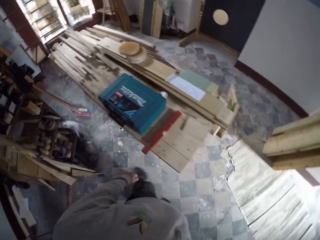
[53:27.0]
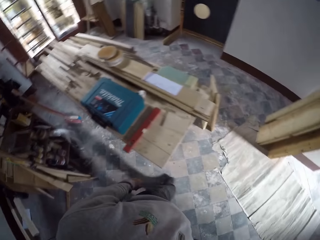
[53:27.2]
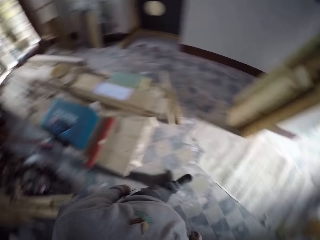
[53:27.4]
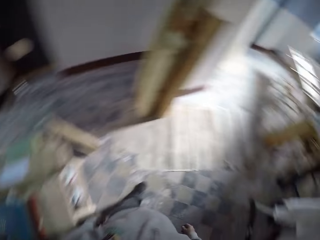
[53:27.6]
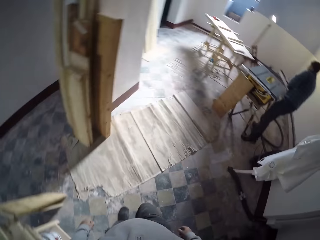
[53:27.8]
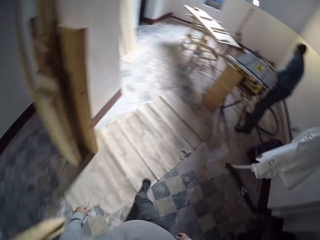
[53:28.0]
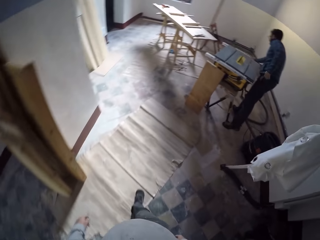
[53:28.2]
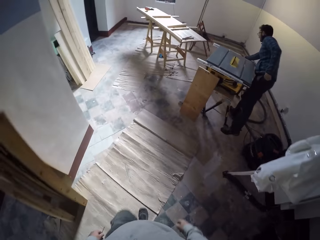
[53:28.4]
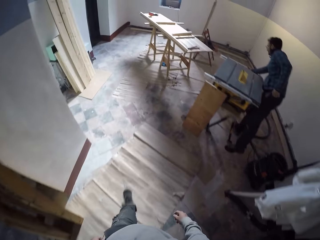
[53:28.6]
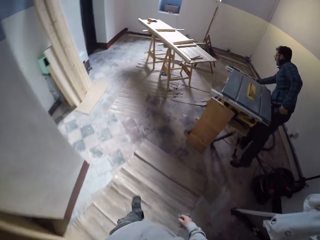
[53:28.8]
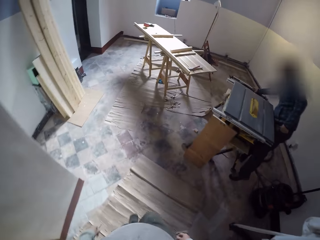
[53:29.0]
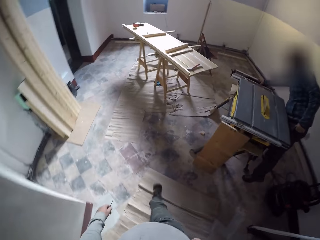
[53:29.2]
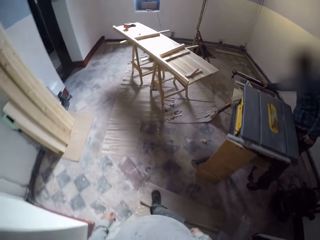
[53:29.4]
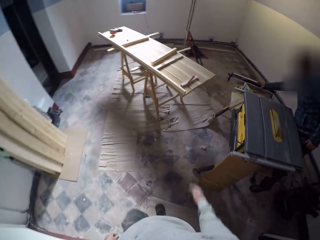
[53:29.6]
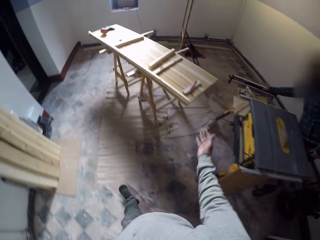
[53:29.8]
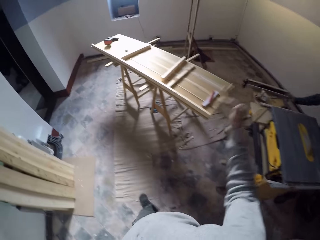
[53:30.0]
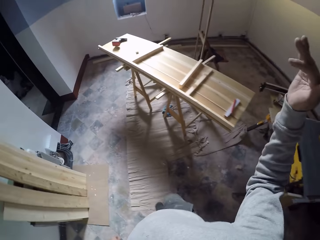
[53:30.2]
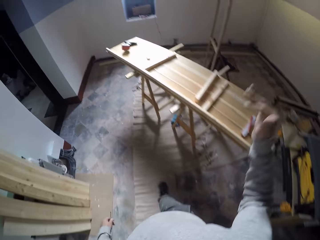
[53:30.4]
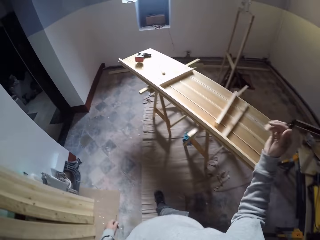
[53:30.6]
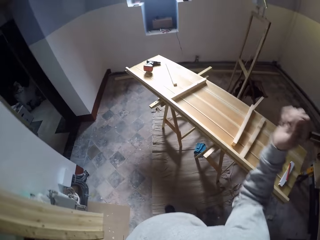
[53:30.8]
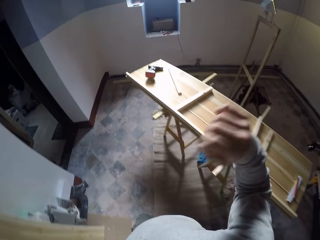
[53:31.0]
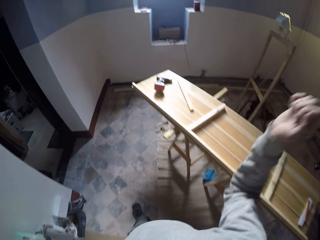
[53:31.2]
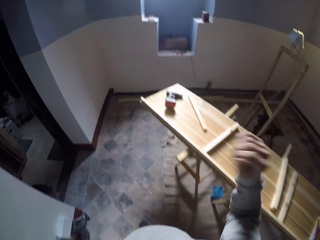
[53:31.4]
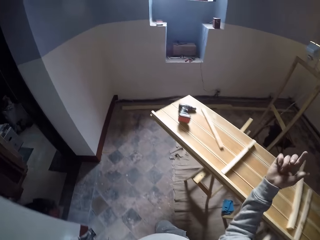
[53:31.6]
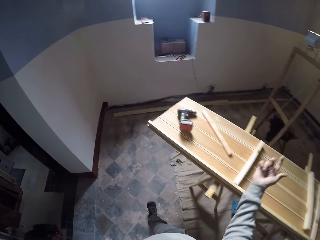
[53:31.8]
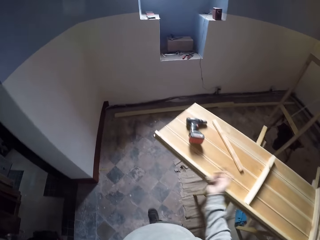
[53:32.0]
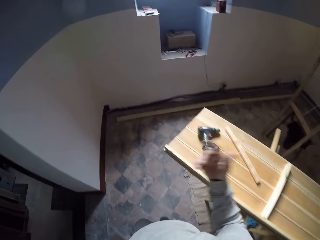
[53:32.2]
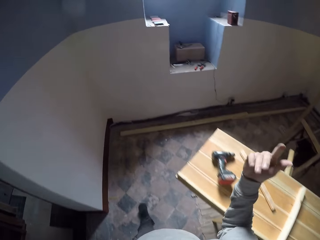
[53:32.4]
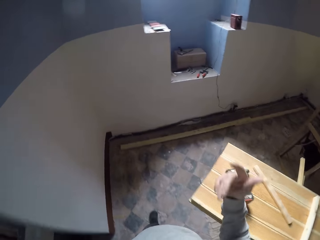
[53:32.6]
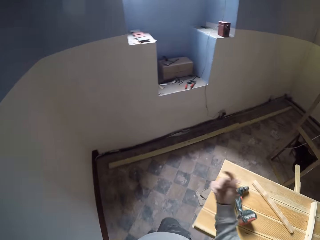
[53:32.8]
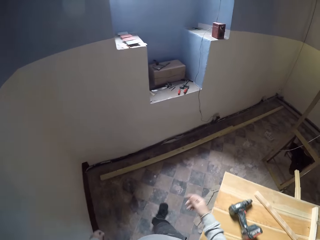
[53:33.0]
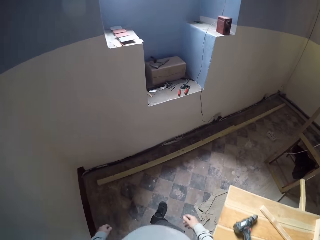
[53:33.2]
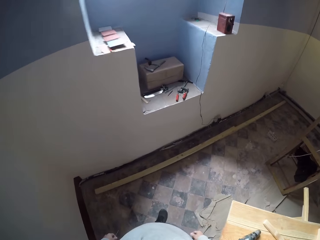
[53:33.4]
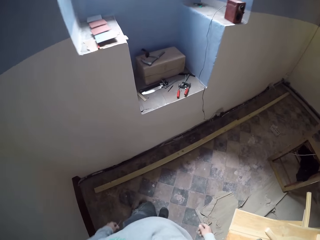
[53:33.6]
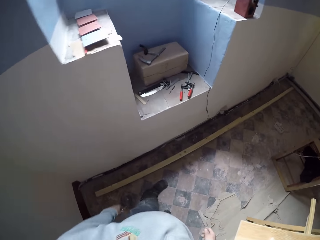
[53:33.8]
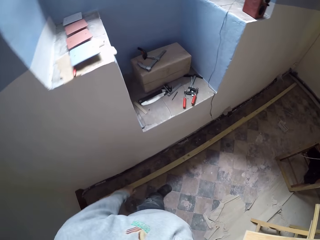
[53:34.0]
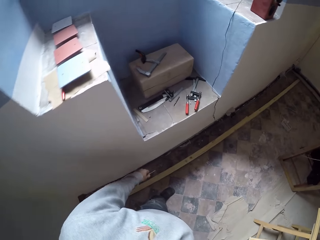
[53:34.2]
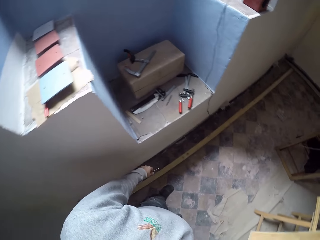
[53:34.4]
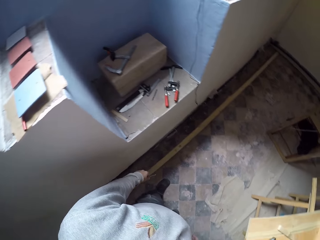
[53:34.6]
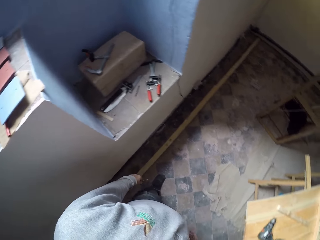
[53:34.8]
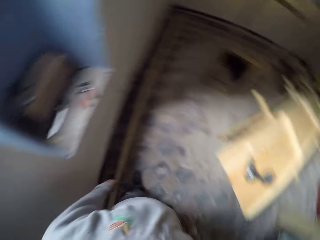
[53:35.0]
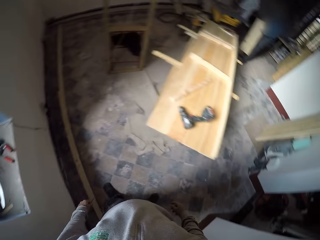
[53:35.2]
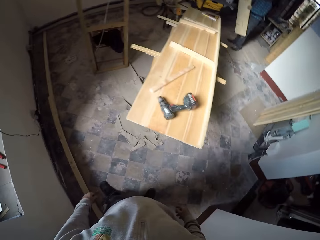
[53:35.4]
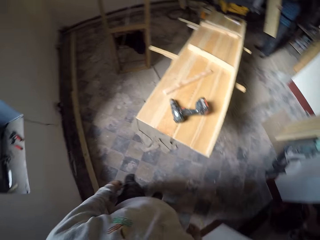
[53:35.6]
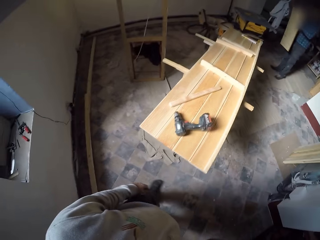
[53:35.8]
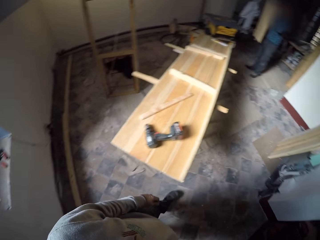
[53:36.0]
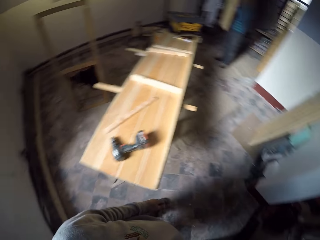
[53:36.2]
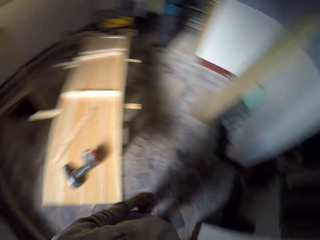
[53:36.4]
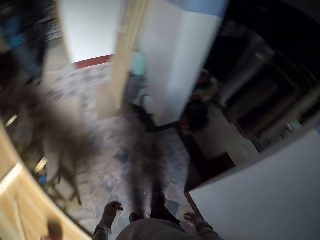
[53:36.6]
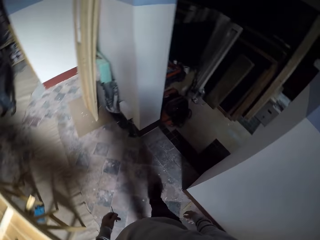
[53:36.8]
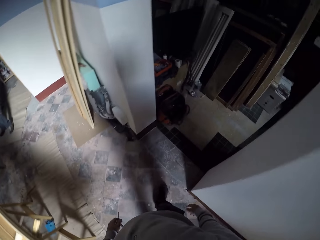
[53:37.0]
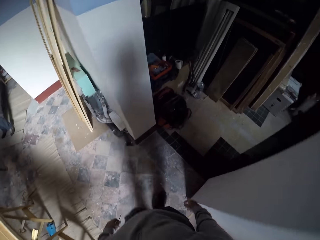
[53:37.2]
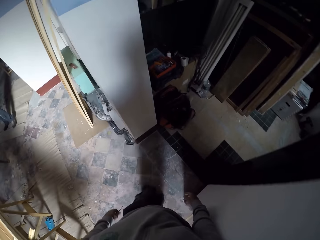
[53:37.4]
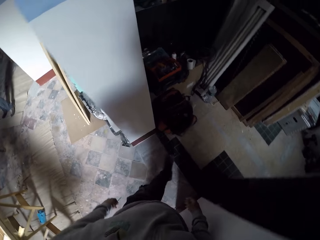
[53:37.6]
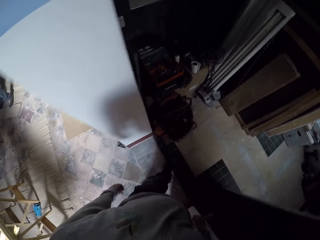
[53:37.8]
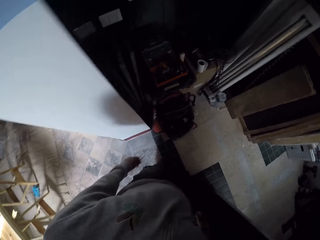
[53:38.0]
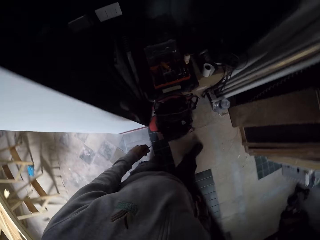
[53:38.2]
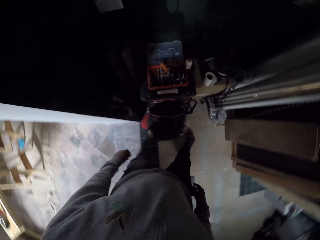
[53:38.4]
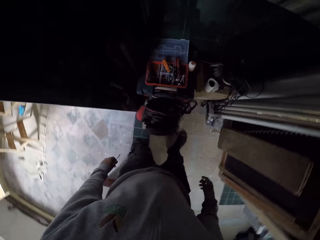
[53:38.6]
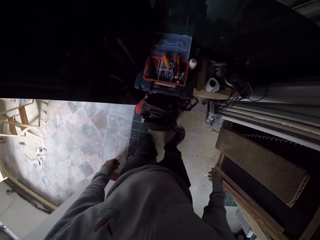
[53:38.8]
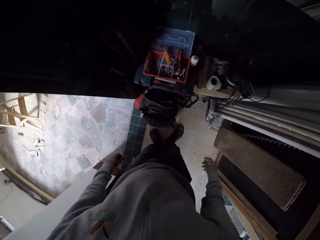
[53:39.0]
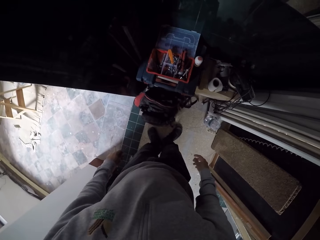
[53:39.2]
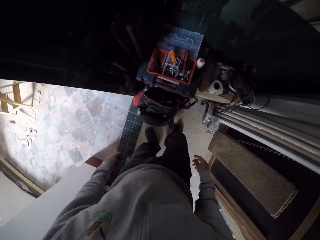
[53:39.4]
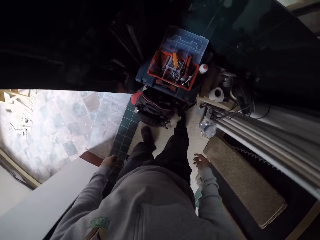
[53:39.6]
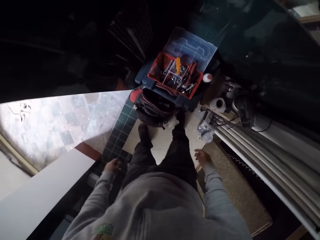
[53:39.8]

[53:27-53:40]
The camera wearer walks towards a wood. He gestures out. He raises his hand. He looks at the stairs. He looks at the wood. He walks into a small room.

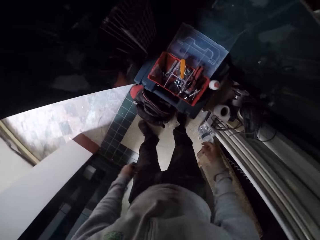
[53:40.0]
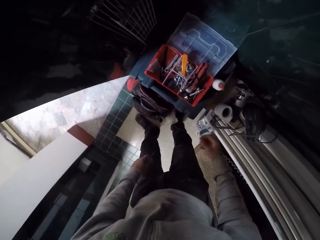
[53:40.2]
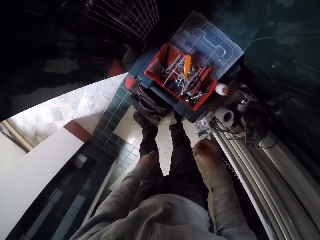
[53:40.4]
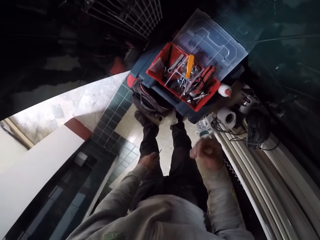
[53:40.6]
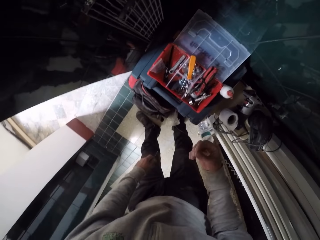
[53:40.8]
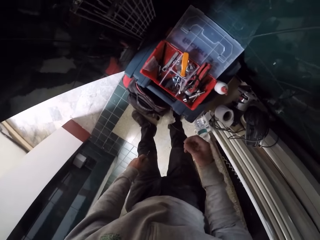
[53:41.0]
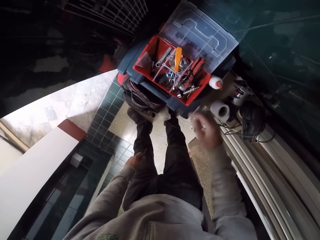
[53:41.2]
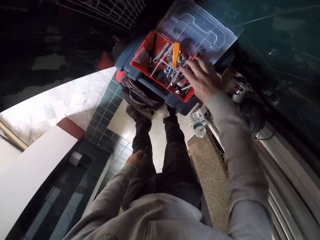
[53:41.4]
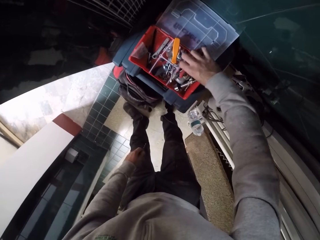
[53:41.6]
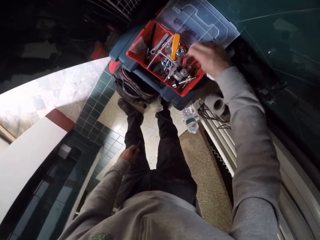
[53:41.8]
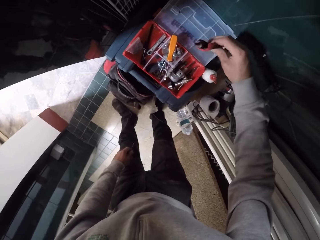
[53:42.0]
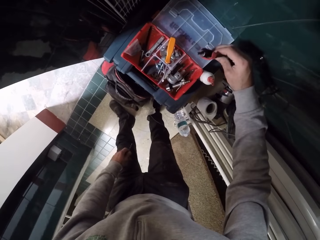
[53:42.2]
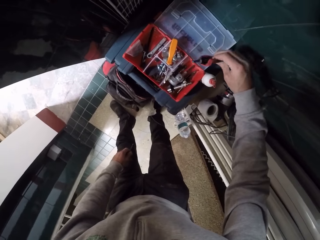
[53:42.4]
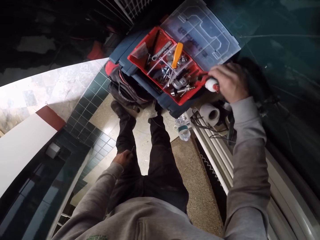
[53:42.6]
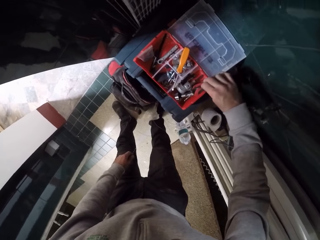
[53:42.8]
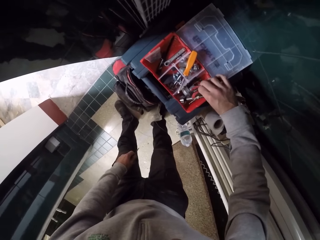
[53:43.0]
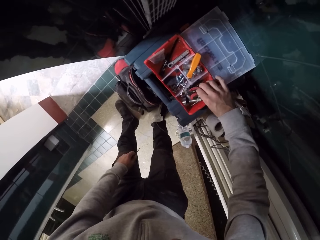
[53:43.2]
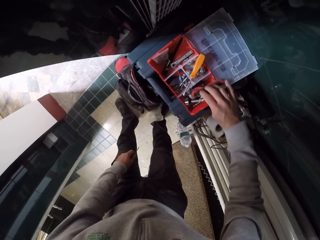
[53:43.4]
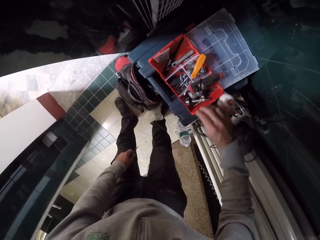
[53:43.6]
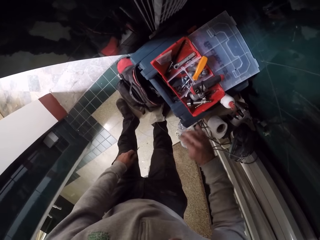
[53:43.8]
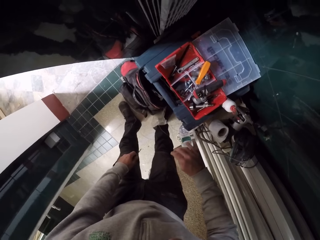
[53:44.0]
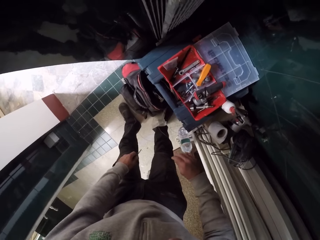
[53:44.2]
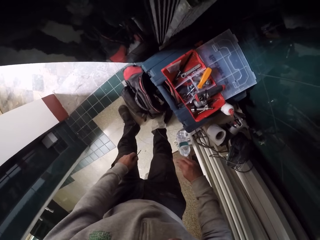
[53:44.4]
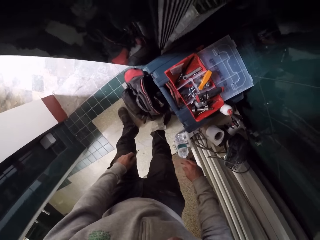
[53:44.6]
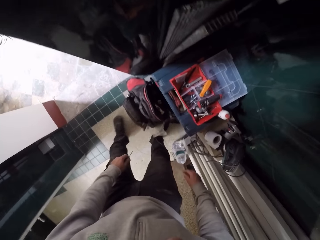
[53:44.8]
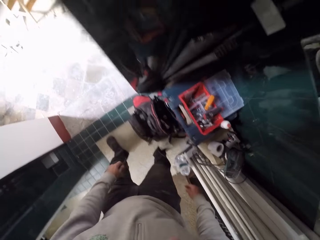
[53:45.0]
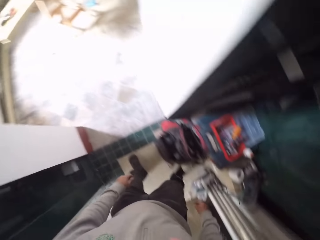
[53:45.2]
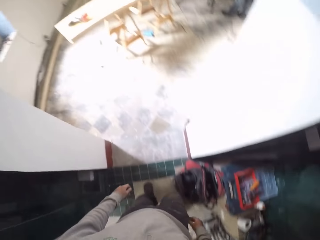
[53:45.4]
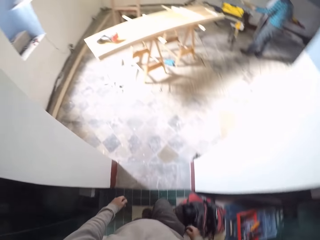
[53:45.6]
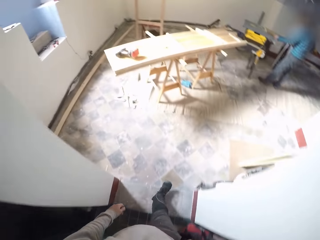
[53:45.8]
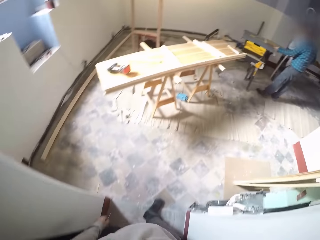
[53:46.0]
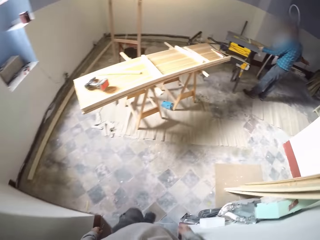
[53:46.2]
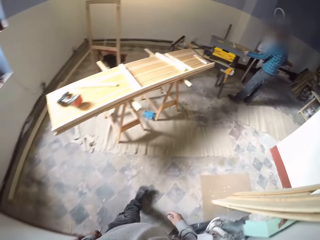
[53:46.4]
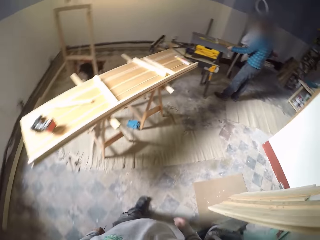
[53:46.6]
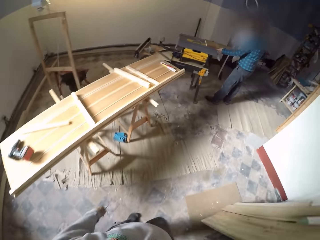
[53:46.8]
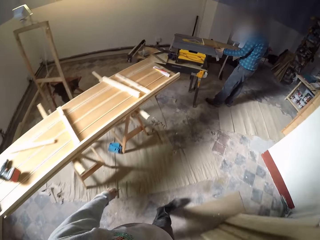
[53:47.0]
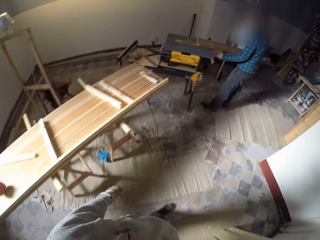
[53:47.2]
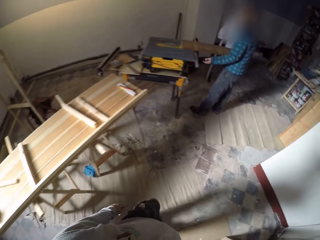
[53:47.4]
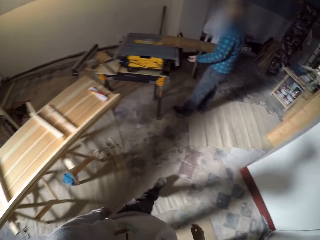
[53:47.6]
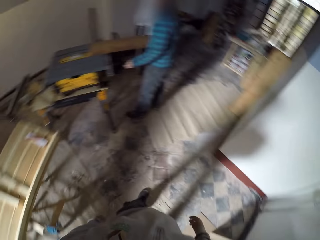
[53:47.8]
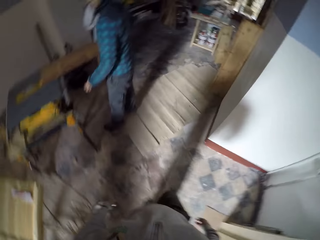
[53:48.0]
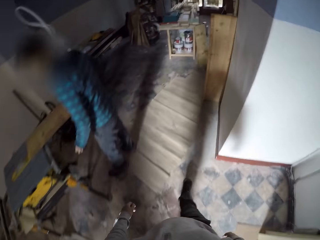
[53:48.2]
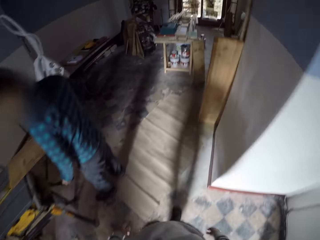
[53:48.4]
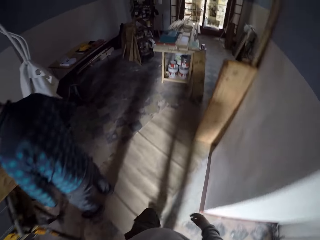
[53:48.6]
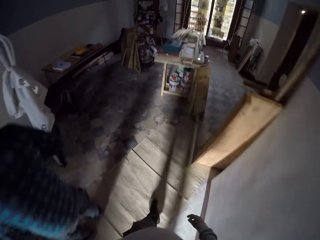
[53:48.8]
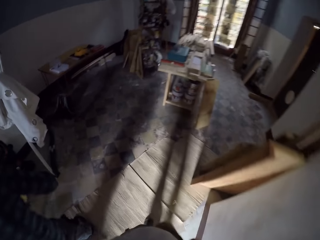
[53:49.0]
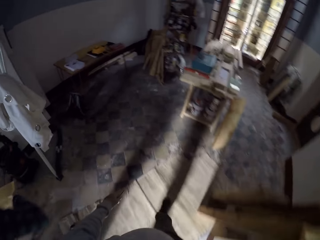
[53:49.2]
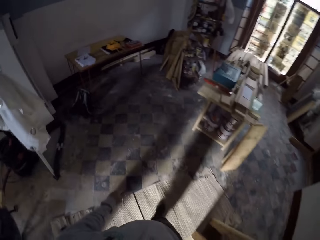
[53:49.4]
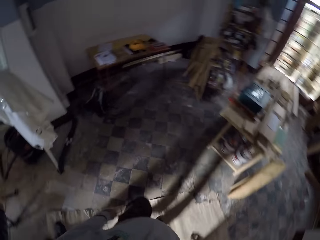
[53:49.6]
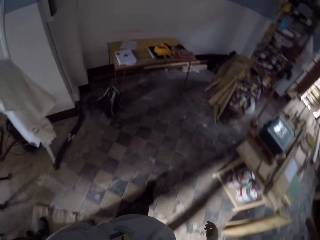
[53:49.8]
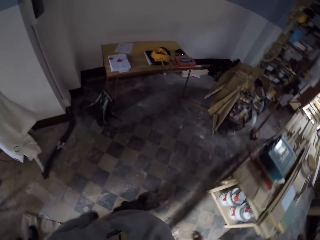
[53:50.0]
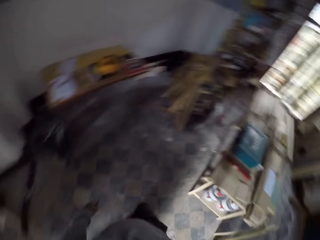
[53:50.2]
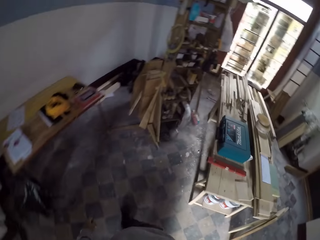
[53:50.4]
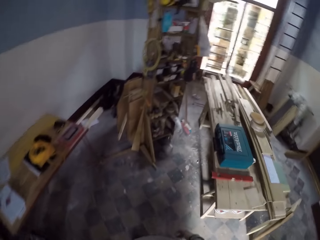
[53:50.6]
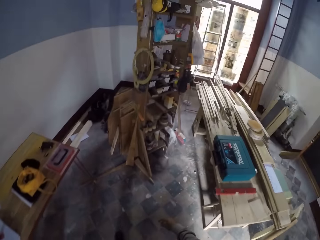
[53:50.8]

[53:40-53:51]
The camera wearer looks in a small box. They pick something from the box. They hold the object. They put the object in the box. They walk in the house. They walk out of the small room. They walk towards a man.
